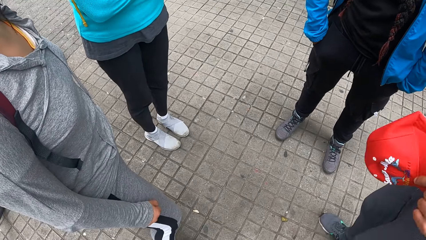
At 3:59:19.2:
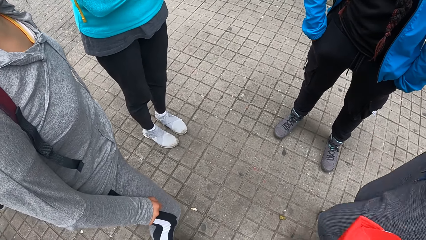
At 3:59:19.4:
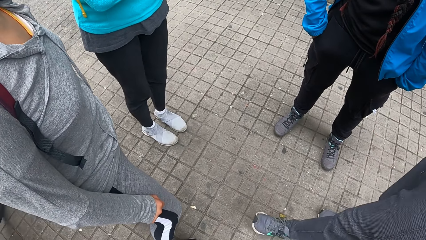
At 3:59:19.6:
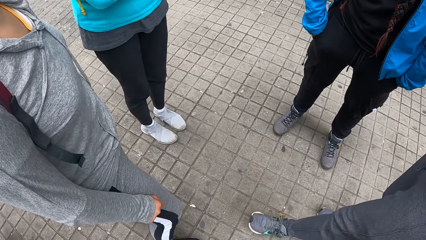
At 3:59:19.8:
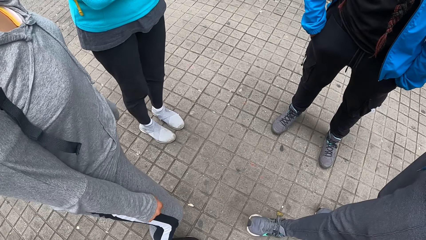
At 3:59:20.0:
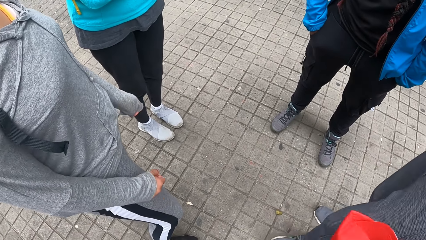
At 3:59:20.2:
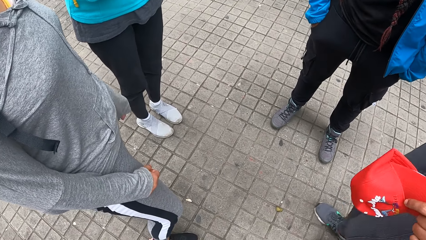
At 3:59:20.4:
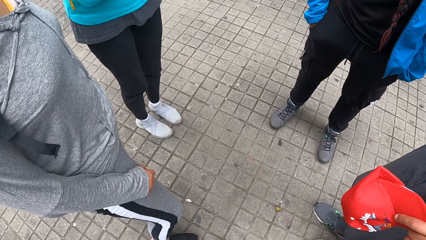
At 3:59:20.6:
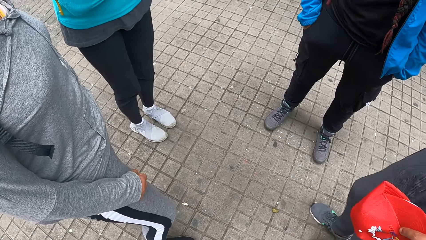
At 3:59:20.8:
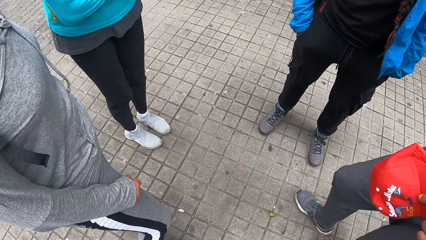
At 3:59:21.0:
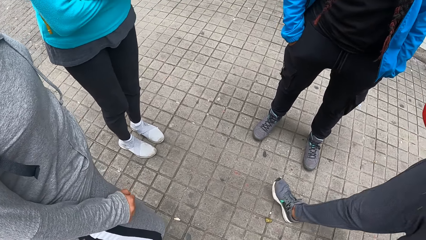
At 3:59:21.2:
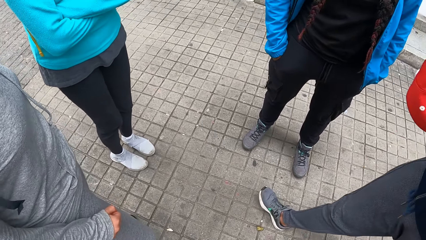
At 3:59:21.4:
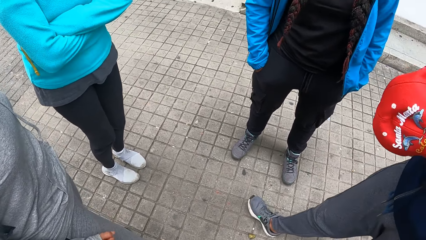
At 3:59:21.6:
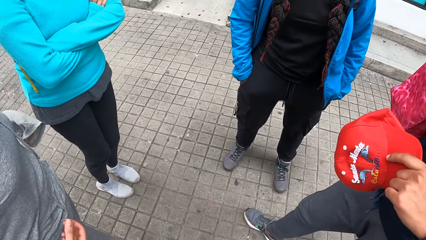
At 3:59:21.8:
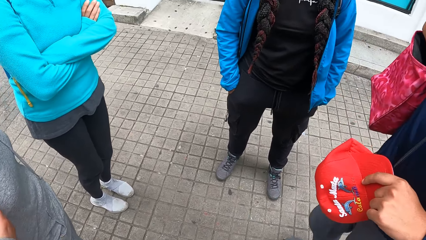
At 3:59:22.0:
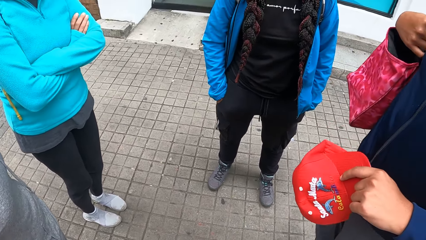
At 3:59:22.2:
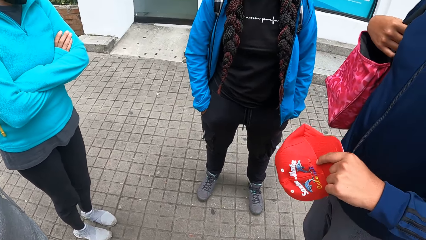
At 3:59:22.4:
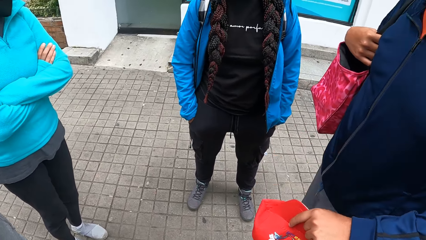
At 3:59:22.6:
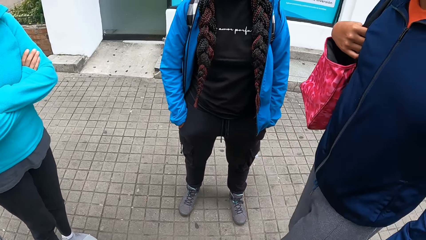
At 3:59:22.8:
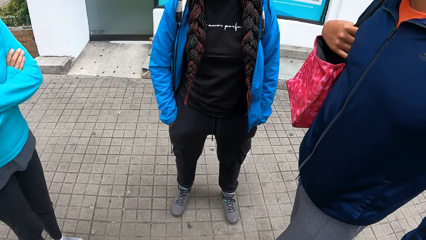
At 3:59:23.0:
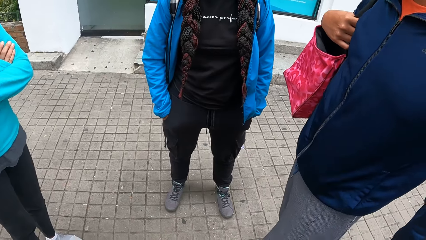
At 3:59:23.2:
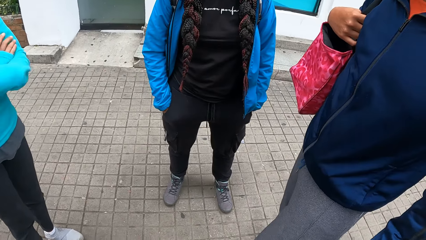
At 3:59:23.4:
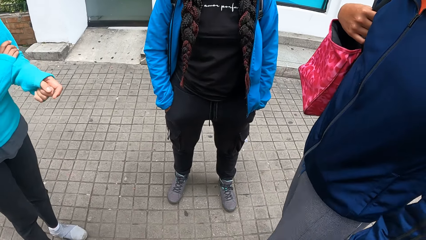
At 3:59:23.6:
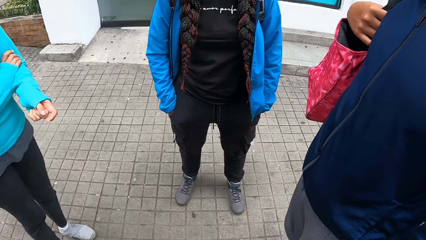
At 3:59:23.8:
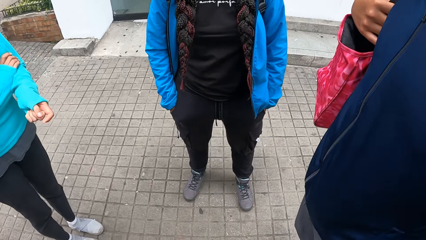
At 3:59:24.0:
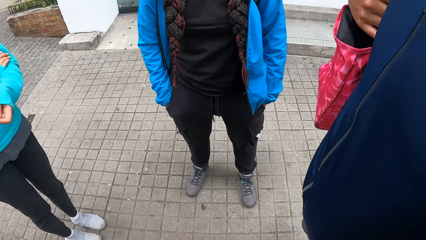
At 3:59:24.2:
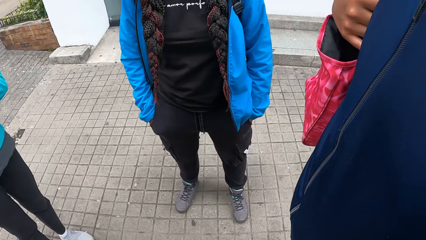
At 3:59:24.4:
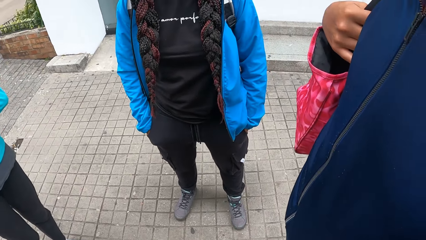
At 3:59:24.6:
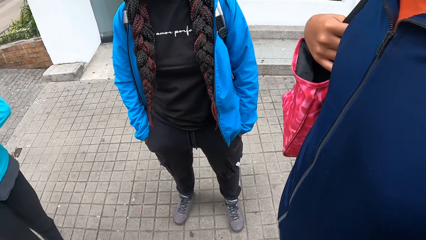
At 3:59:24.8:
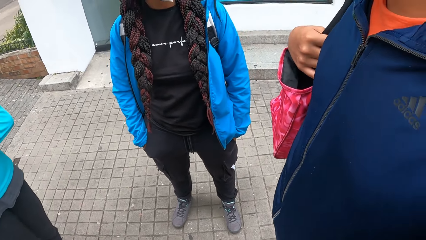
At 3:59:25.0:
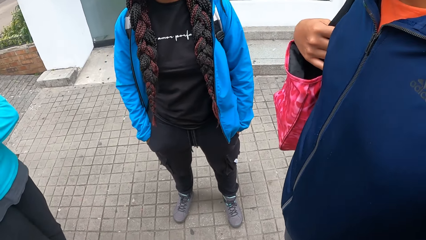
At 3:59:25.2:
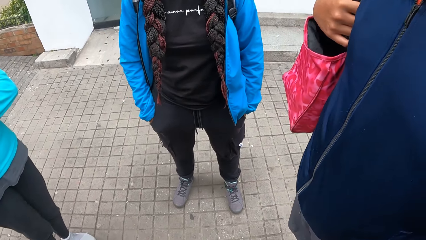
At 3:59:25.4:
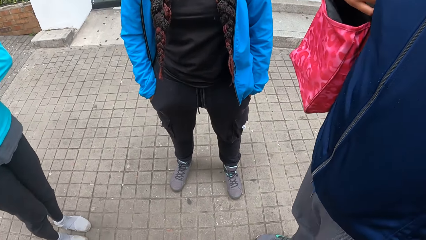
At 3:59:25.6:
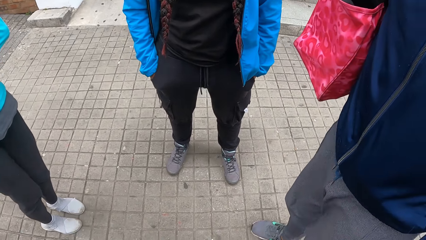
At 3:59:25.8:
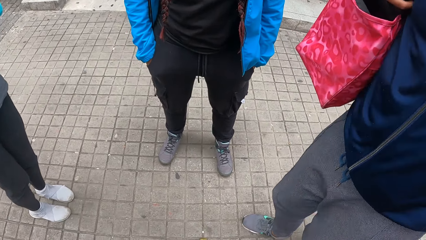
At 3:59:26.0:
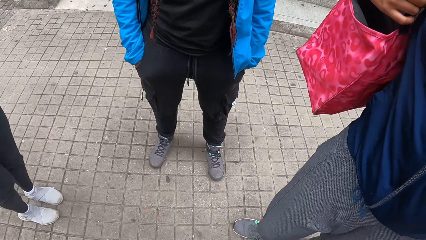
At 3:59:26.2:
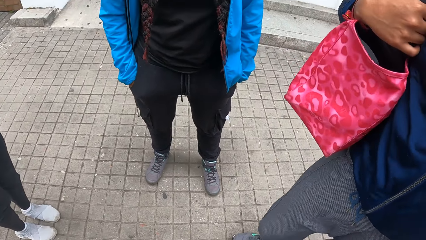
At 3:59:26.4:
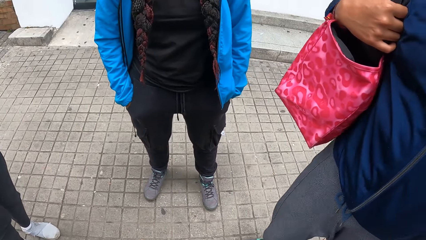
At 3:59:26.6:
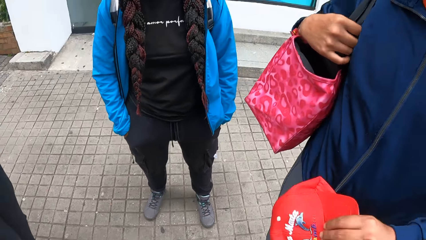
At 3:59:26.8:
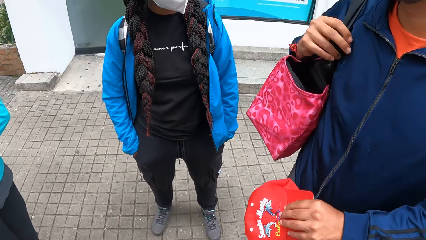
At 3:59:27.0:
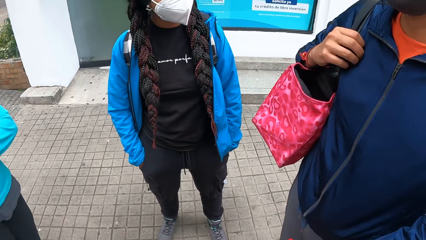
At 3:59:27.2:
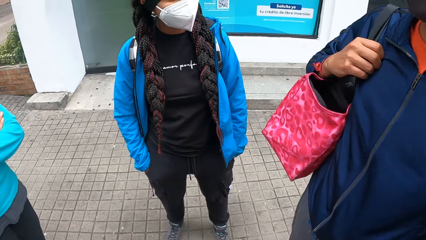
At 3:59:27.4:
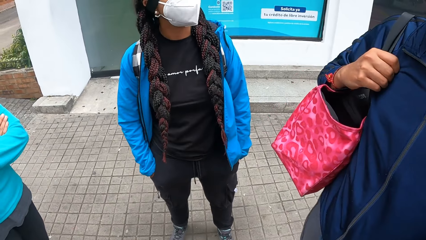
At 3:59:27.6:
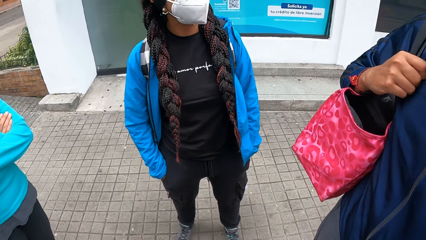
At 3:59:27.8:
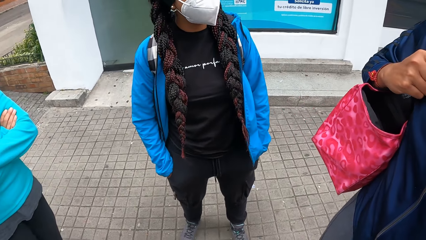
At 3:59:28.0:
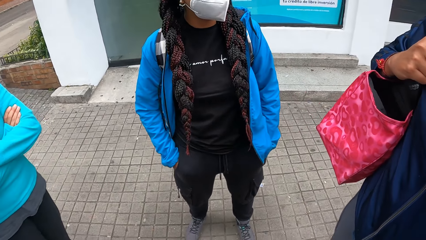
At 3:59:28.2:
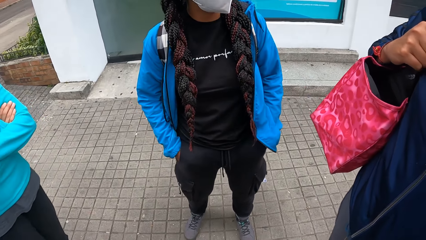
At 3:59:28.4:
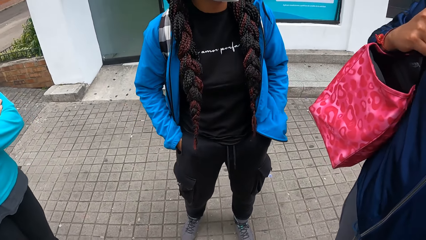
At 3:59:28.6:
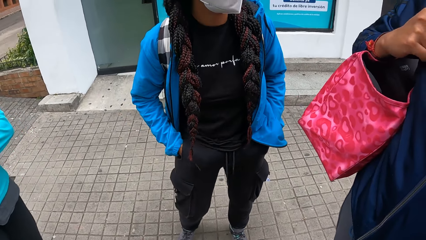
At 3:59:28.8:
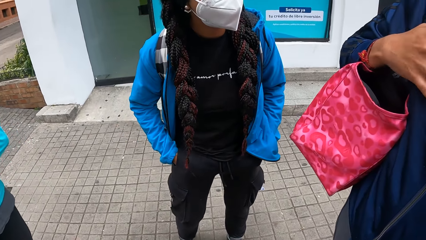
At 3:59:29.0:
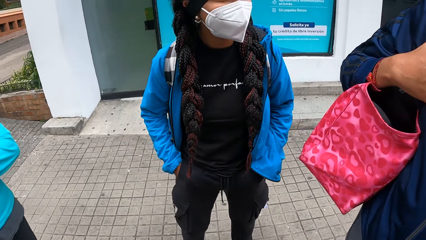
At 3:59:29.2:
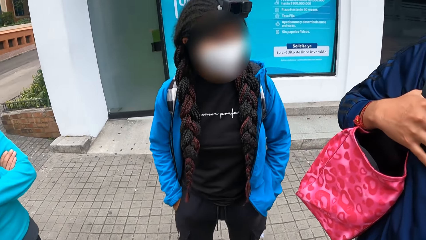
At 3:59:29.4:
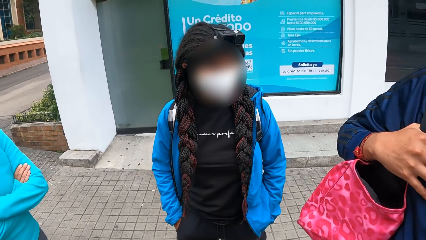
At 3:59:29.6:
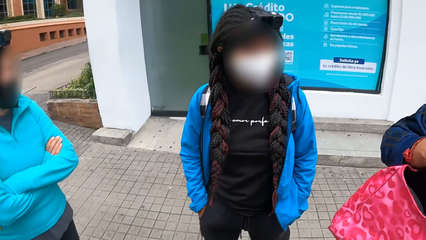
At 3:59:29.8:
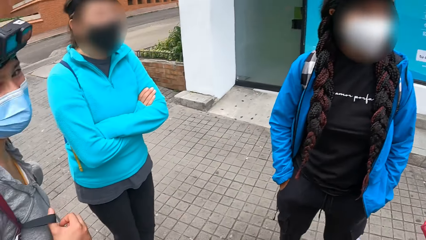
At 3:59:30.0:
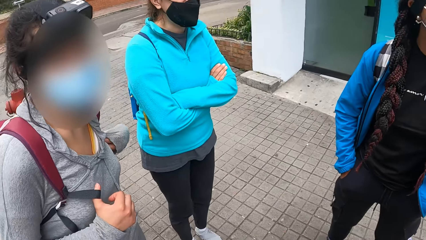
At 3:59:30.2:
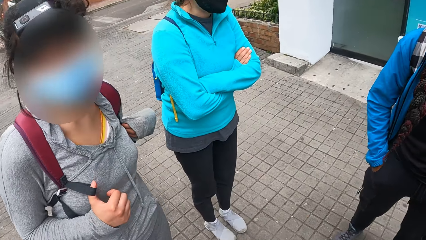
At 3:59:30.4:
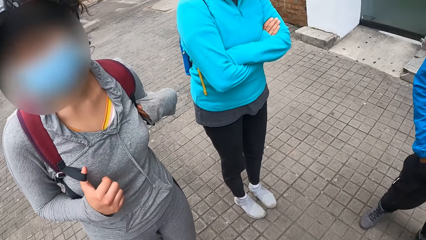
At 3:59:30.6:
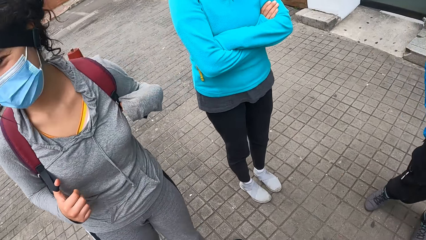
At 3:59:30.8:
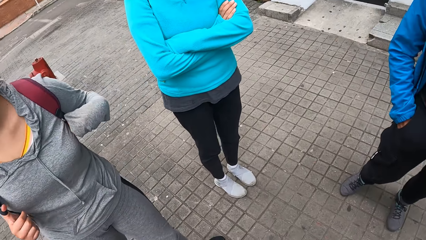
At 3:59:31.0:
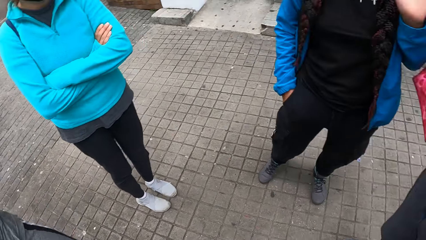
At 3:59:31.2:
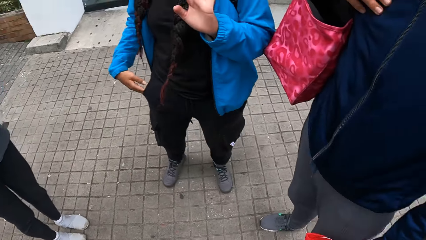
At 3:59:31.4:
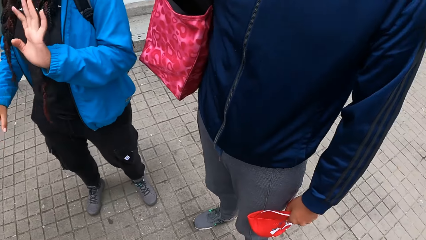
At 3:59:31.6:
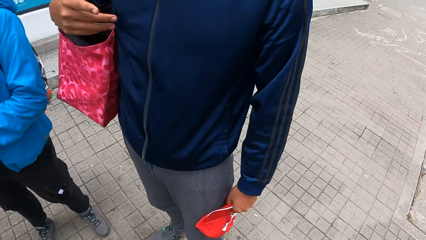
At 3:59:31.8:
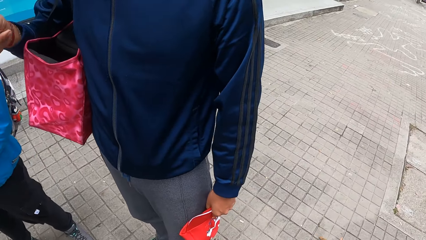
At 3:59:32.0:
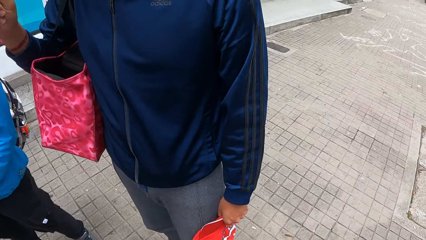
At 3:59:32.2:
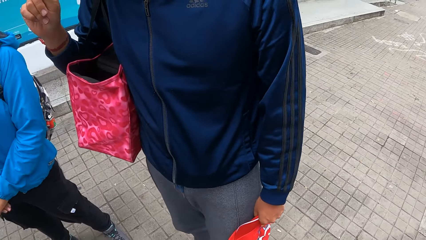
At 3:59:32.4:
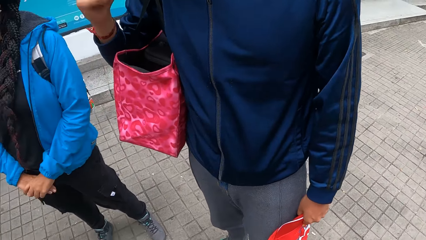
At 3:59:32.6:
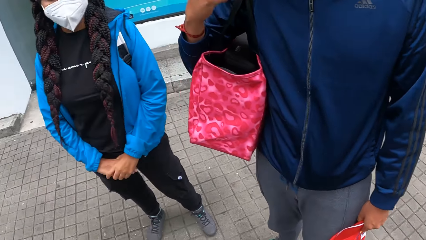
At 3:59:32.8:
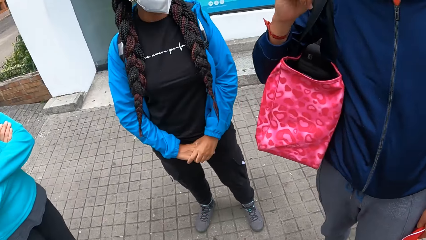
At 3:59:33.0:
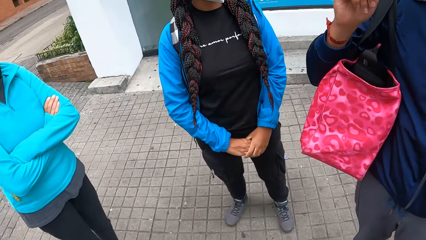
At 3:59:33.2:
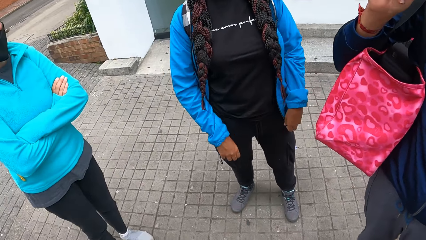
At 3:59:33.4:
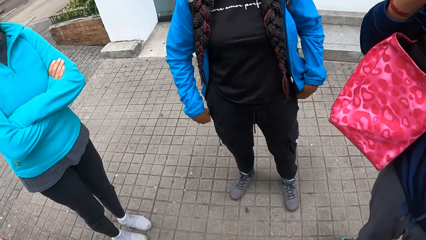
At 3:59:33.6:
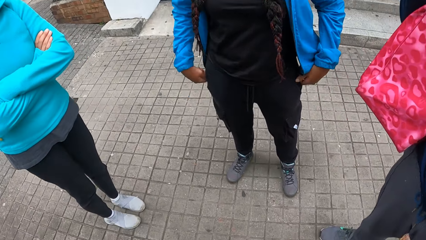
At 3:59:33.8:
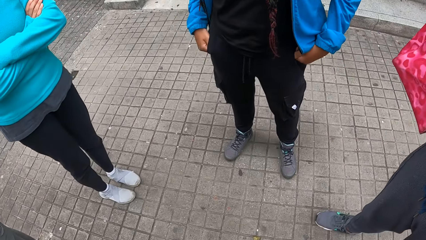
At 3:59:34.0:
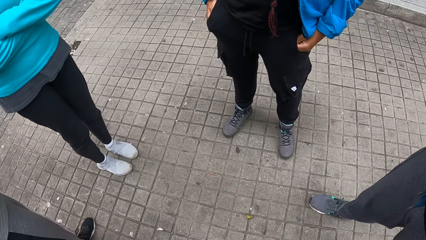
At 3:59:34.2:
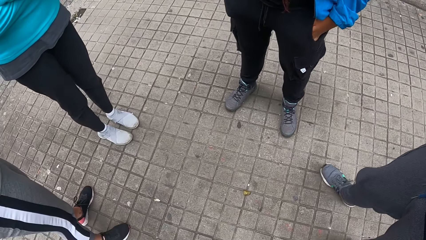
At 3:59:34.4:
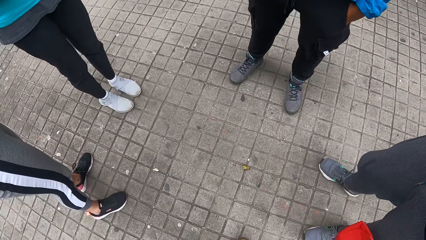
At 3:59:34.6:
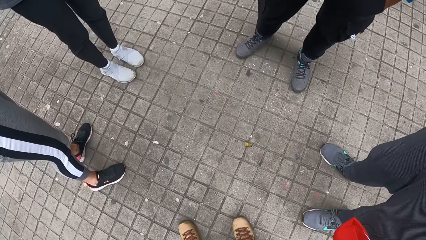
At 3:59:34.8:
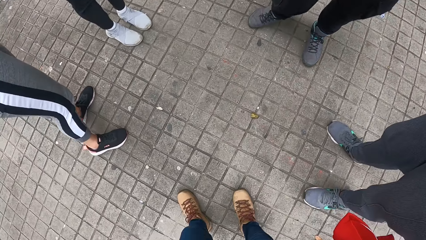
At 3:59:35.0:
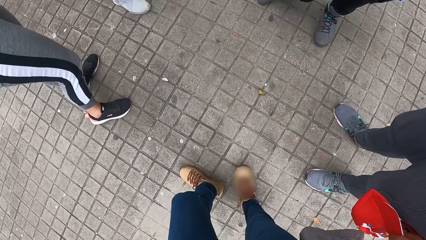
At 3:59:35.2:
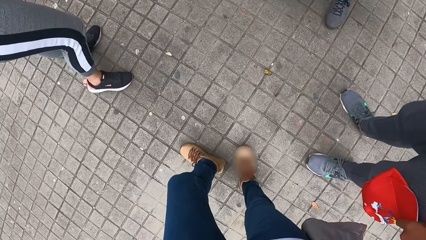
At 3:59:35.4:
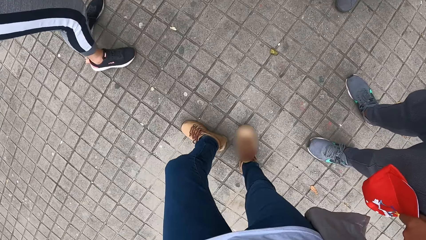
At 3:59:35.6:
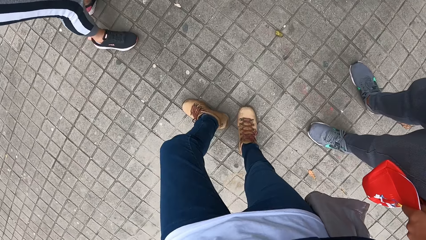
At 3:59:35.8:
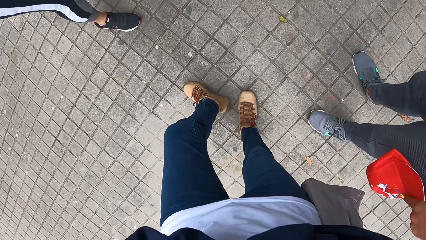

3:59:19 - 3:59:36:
A lady repositions a leg. The lady repositions a leg again. The camera wearer looks around. They look around again. Another lady puts hands in the pockets.
